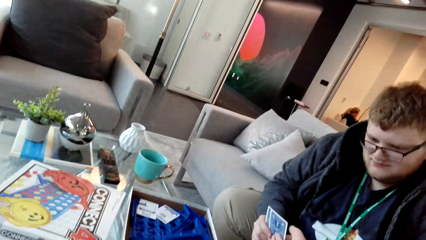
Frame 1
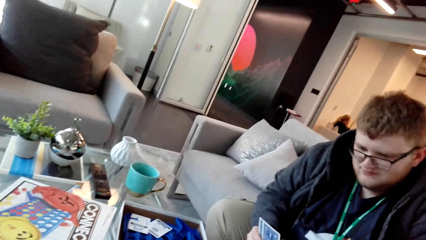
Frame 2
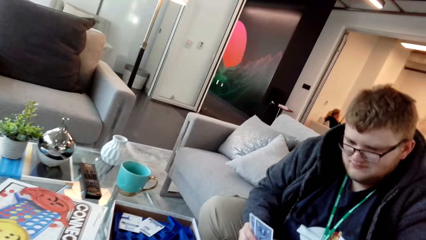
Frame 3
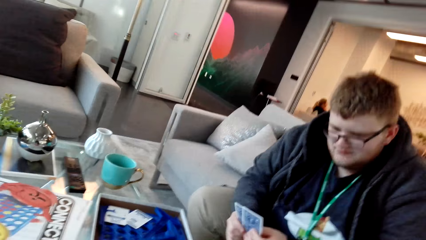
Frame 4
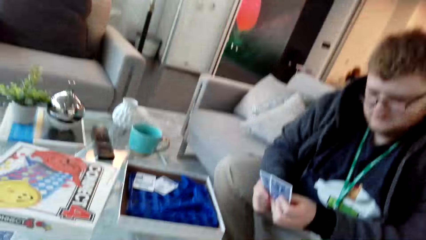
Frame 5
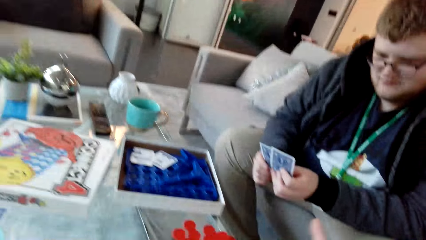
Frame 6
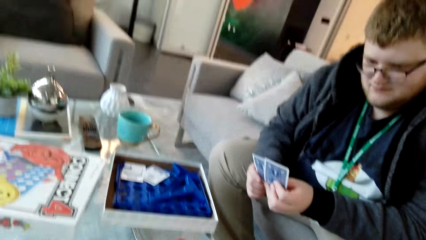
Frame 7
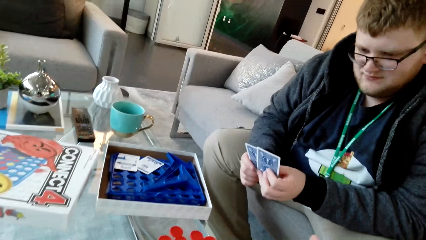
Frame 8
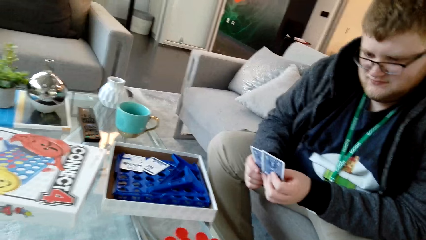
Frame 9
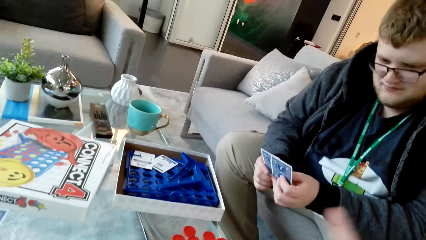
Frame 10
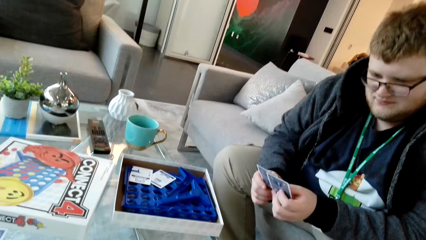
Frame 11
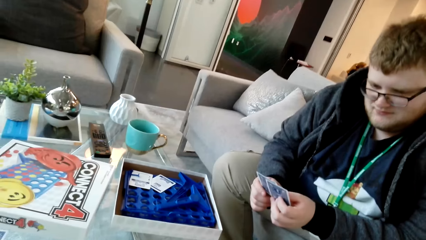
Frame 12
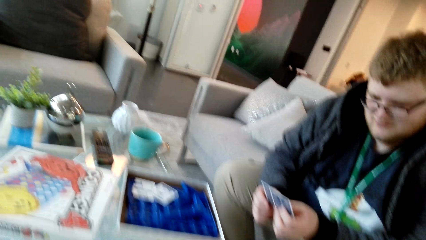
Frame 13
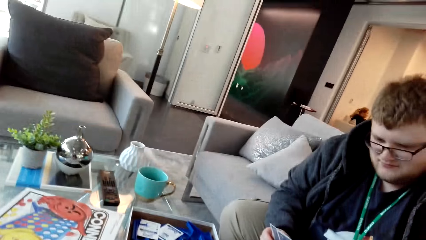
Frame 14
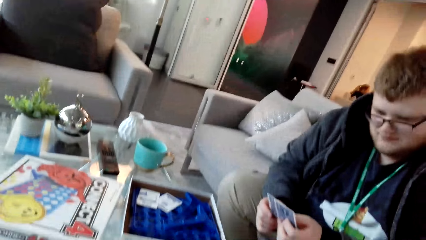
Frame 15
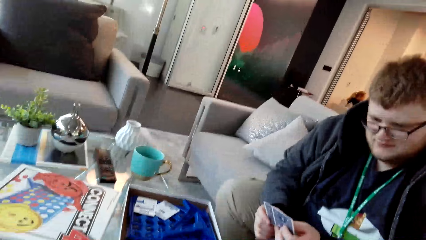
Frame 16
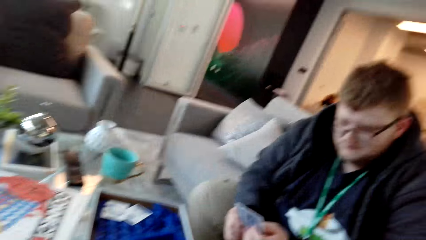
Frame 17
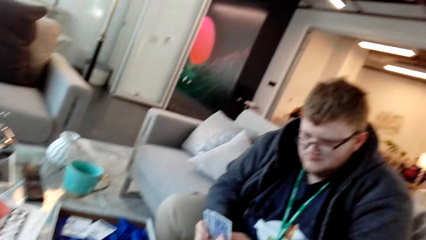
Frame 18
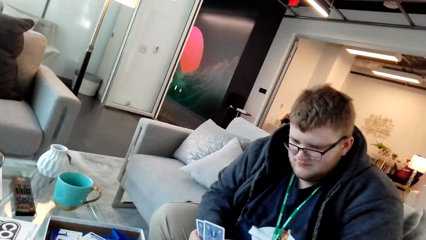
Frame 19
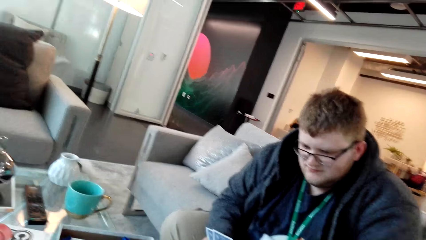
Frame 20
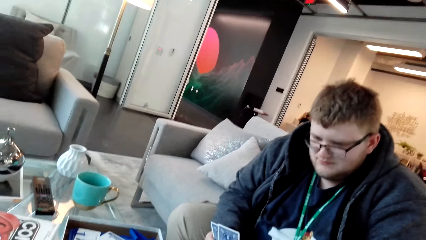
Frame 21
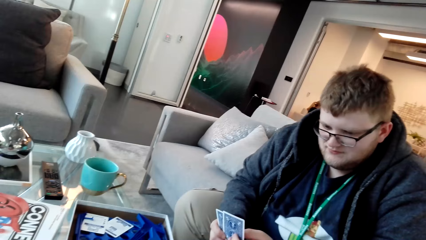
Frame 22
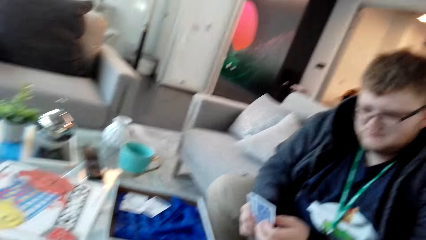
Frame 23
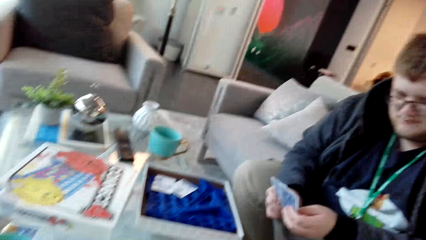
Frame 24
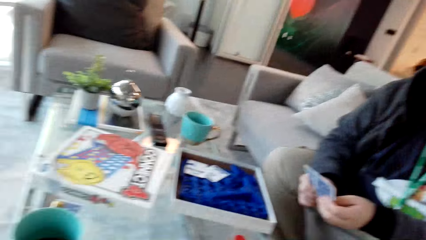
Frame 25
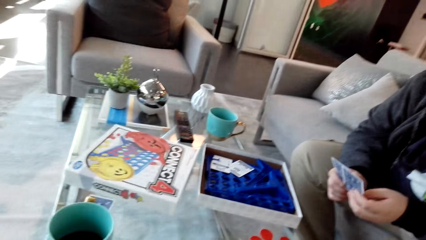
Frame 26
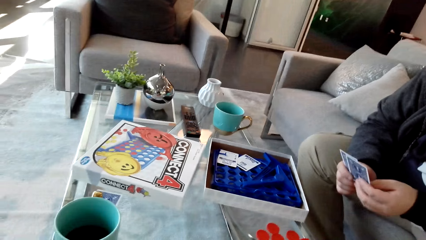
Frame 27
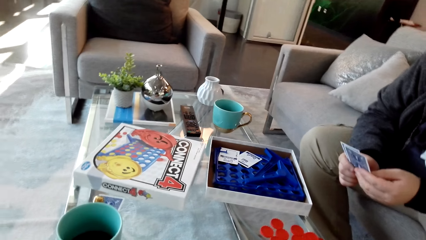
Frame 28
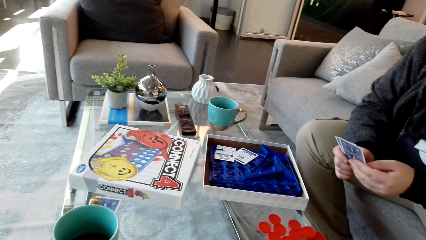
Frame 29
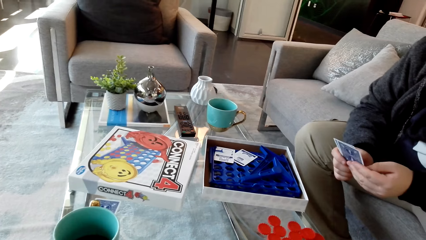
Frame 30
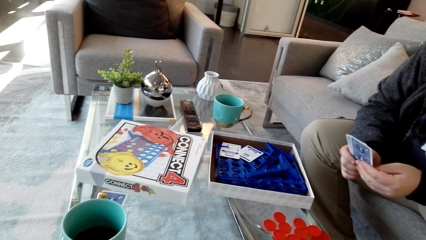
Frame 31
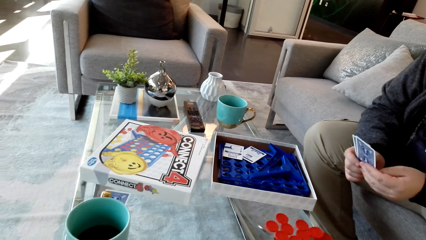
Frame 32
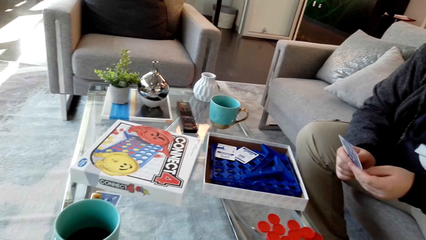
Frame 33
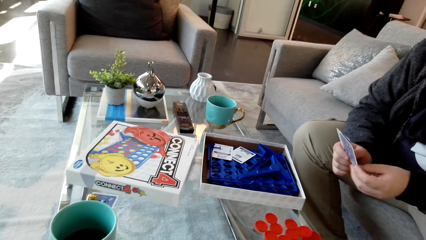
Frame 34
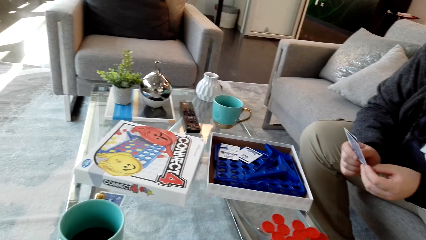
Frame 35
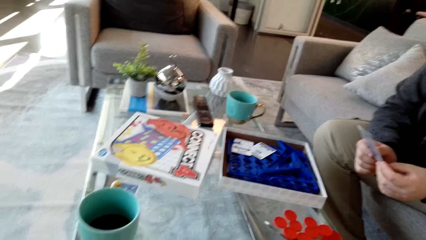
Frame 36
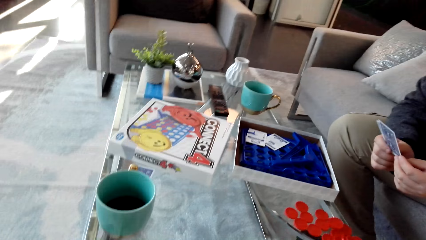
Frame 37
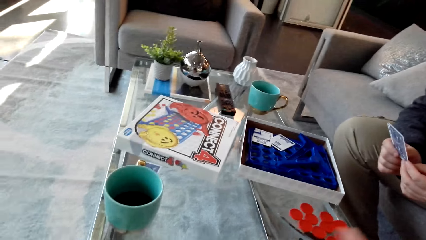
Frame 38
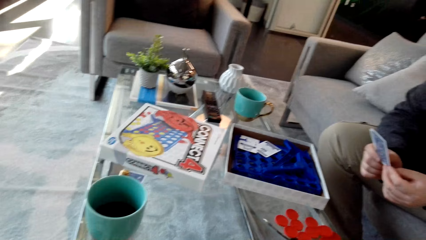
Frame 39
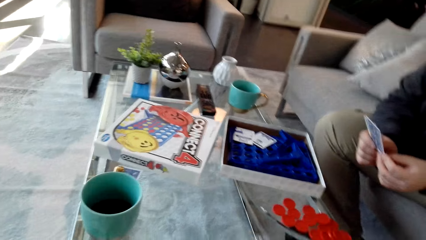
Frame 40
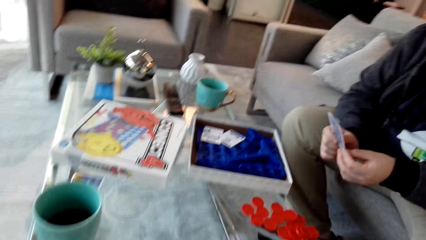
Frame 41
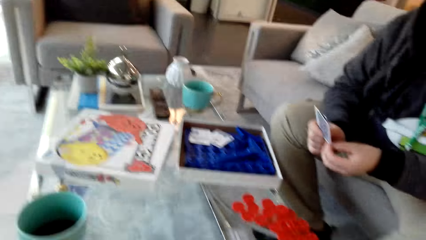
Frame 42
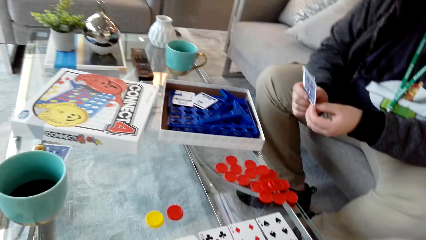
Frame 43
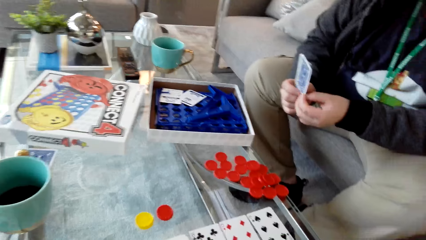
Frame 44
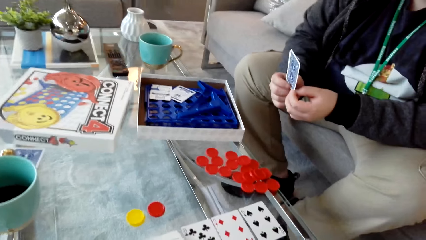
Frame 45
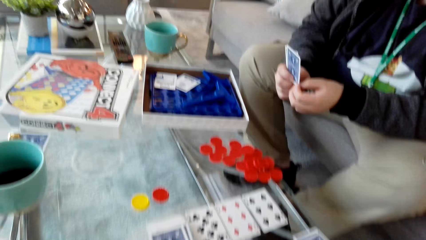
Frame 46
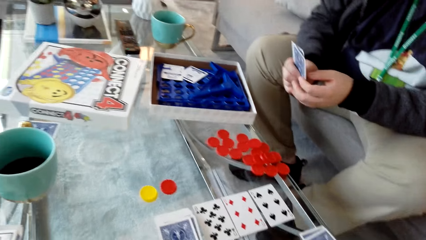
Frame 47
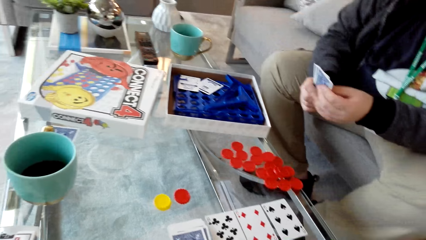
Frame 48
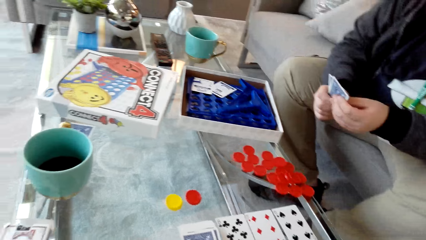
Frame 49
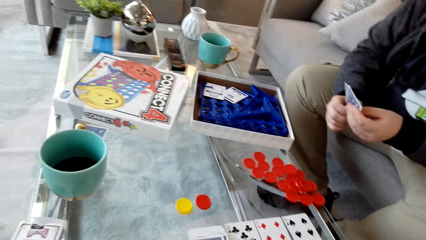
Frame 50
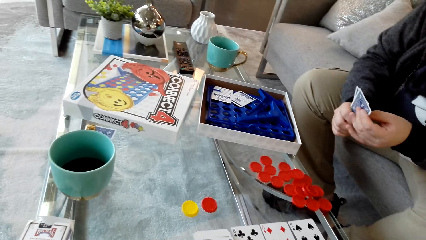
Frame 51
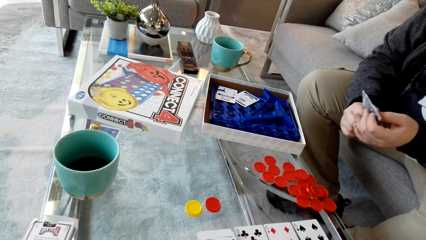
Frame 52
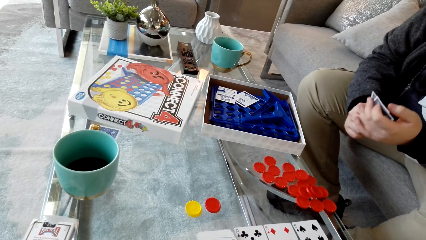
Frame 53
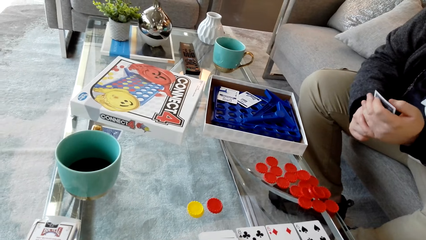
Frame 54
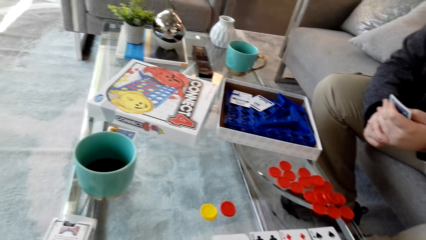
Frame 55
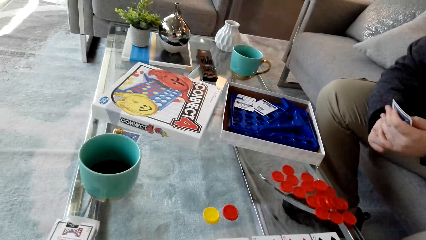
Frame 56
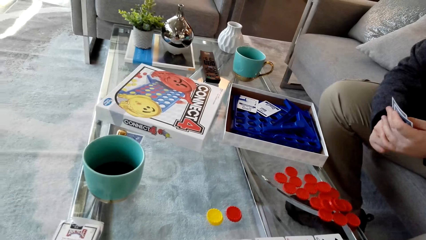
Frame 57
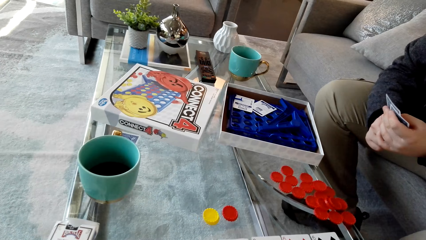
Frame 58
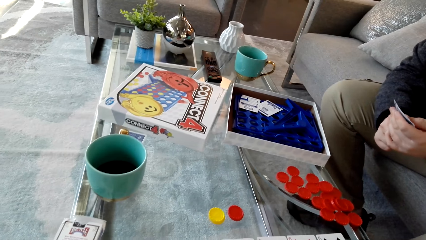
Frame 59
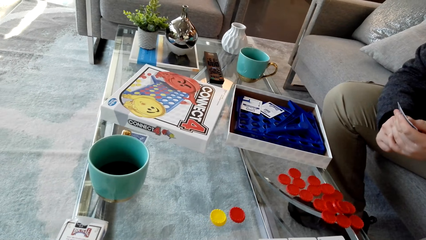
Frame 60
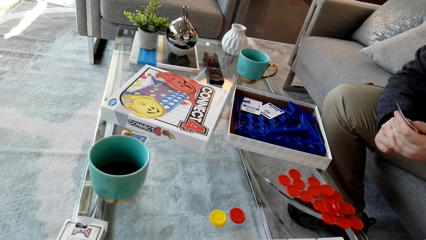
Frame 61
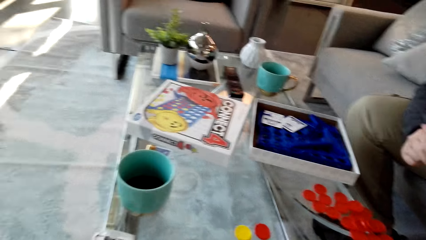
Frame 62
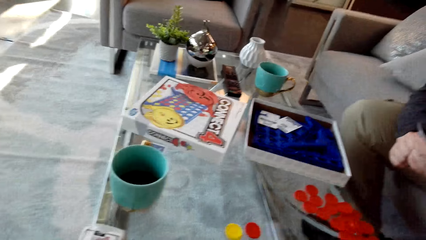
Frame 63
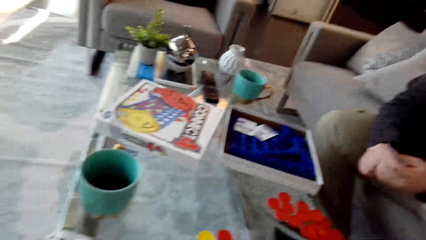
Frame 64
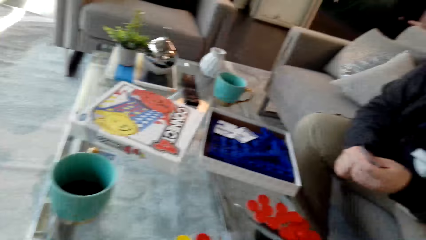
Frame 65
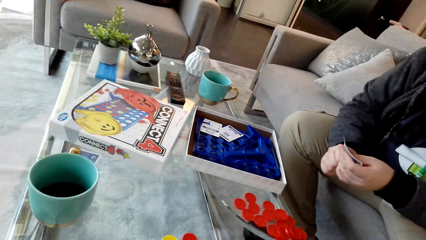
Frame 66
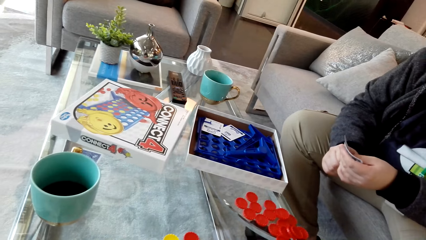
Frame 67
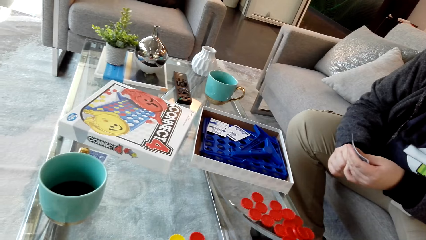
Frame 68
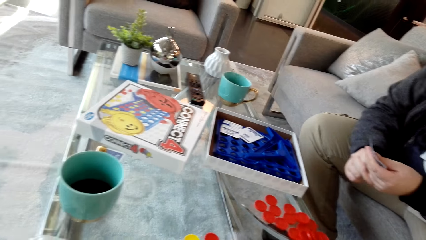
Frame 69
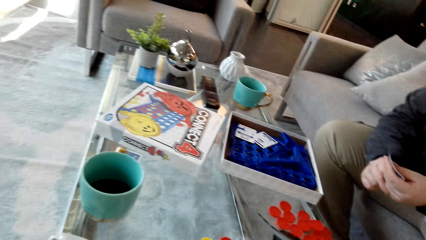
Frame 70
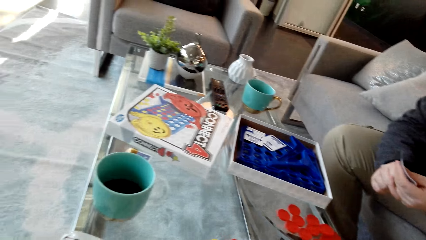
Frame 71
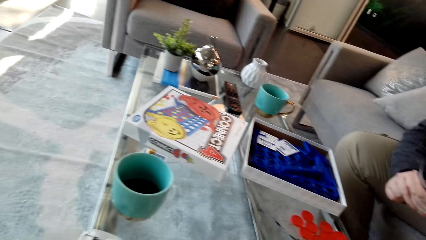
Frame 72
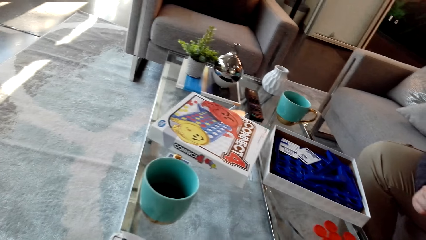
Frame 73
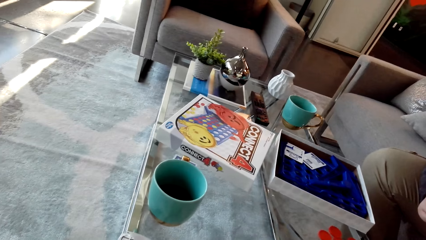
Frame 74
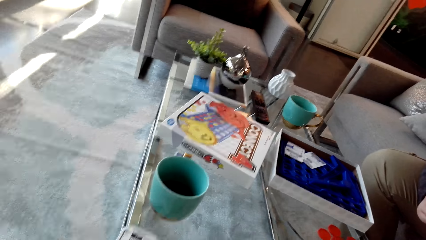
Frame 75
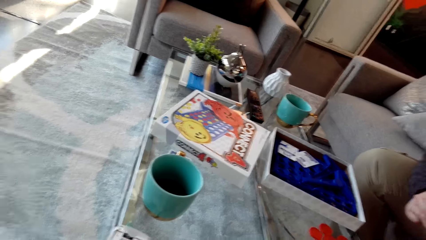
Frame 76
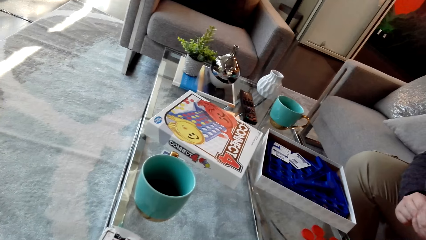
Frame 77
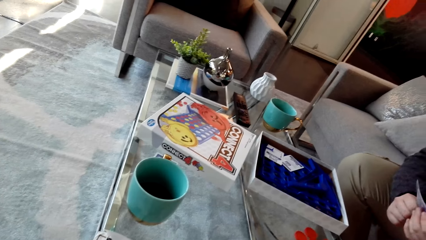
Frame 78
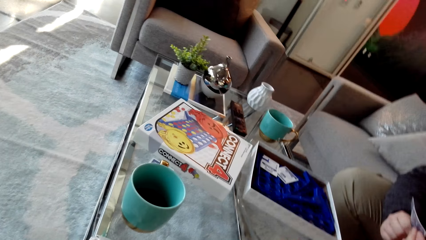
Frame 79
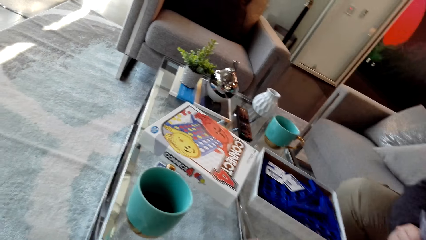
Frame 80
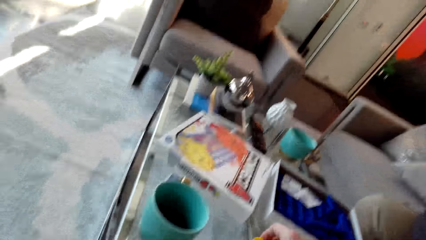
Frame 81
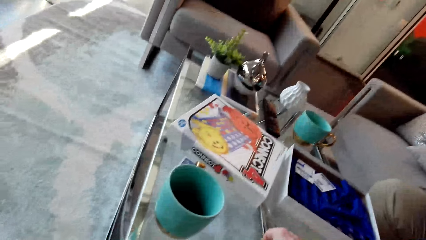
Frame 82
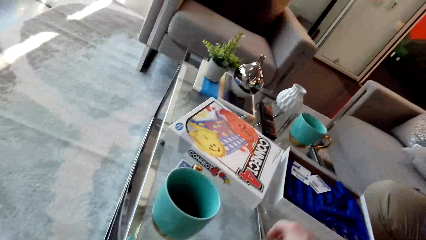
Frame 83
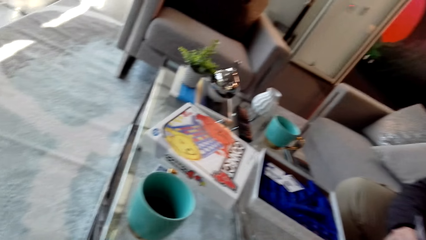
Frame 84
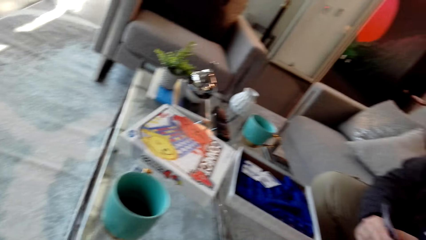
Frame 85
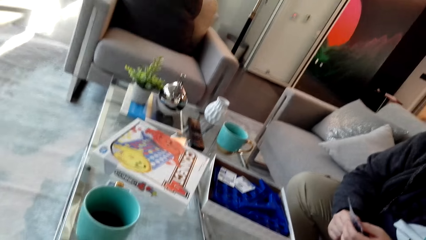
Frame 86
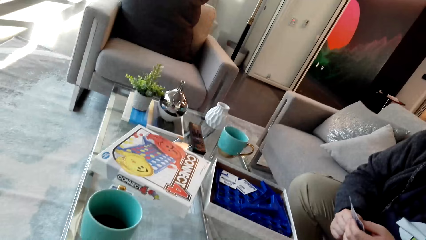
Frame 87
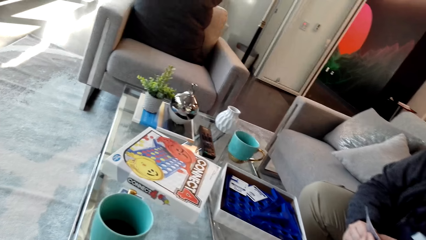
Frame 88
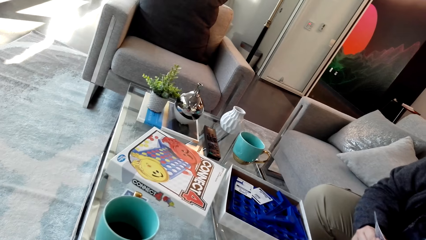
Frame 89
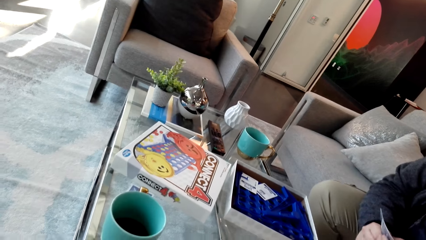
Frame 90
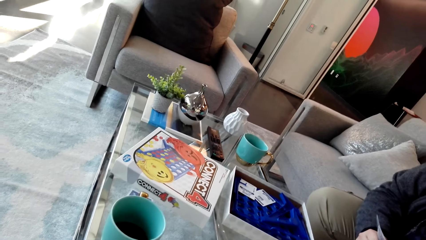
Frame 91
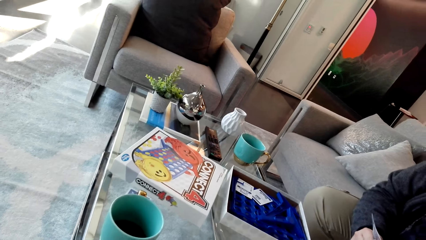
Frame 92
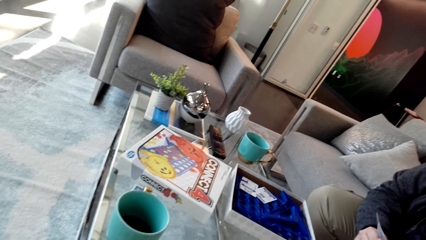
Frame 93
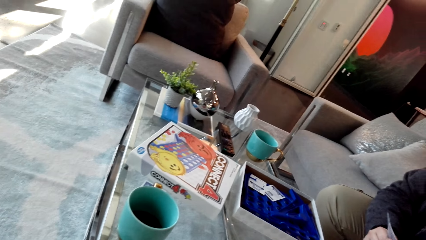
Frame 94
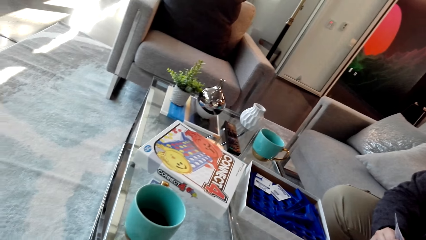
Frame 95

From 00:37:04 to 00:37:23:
A man examines the cards. The camera wearer talks. They look around. They move a bottle top across the table.
